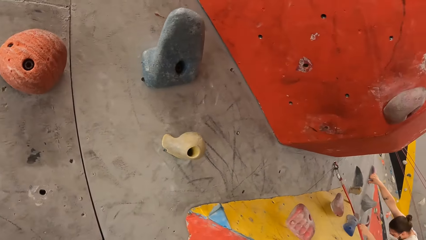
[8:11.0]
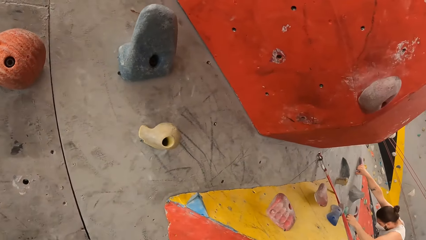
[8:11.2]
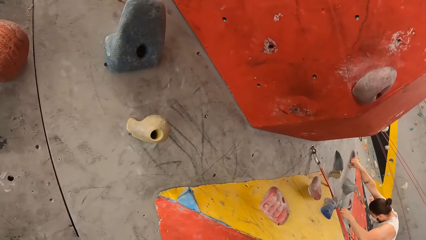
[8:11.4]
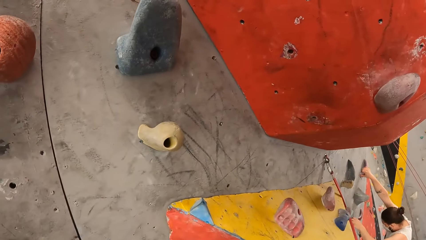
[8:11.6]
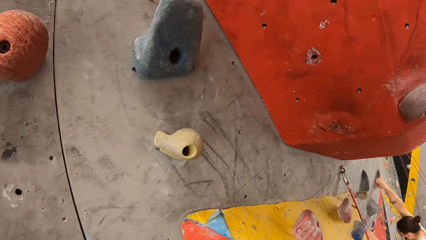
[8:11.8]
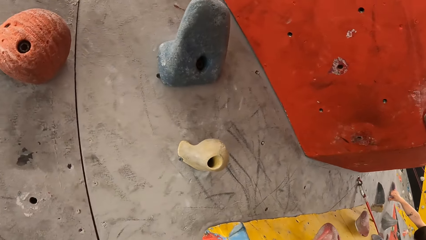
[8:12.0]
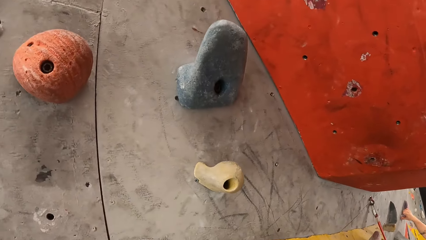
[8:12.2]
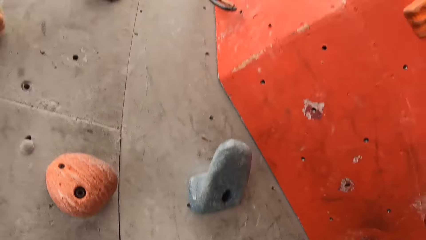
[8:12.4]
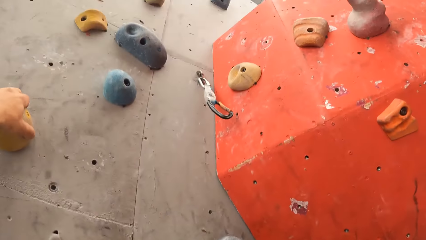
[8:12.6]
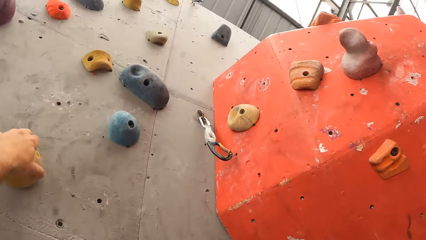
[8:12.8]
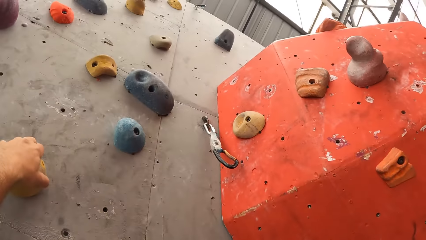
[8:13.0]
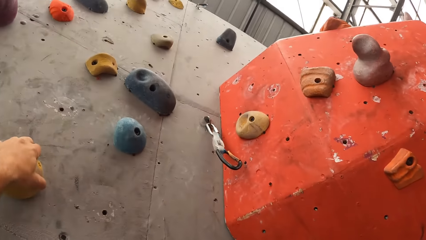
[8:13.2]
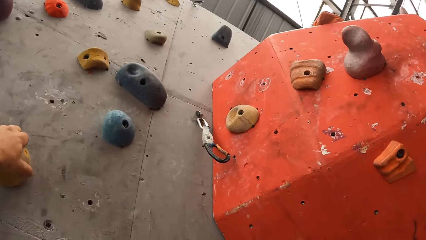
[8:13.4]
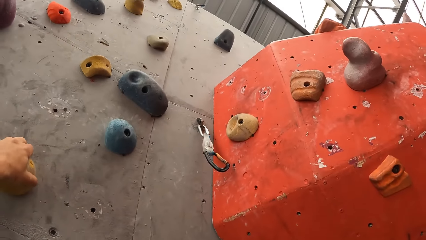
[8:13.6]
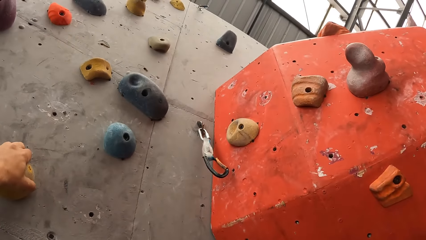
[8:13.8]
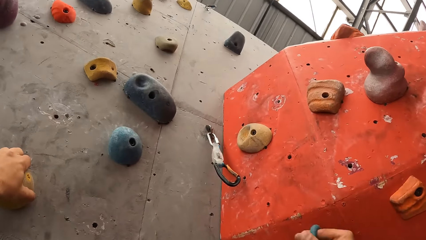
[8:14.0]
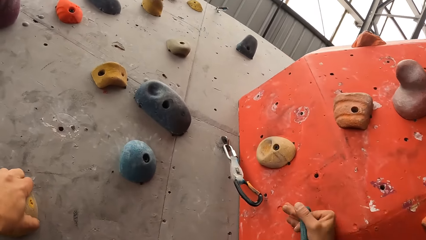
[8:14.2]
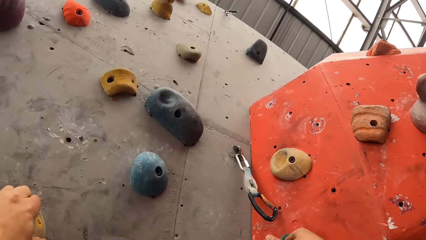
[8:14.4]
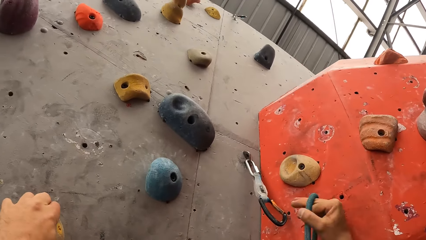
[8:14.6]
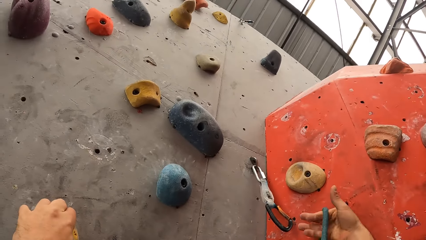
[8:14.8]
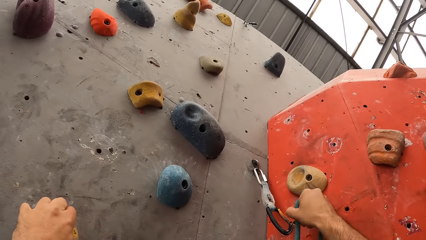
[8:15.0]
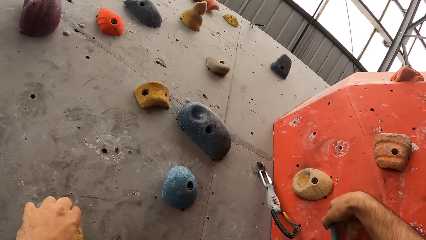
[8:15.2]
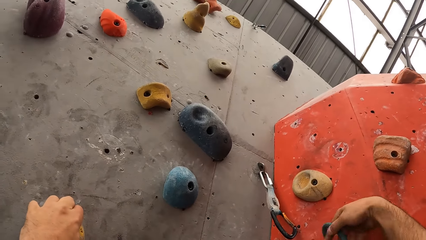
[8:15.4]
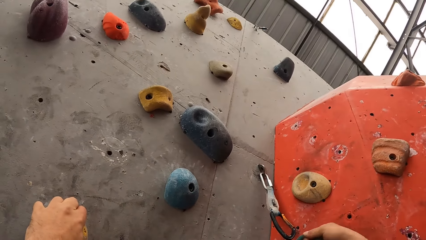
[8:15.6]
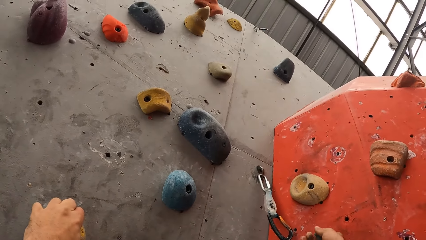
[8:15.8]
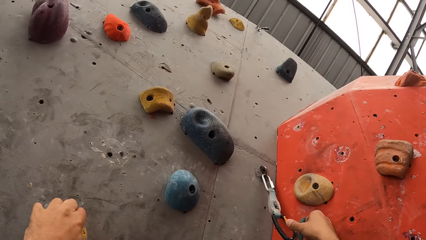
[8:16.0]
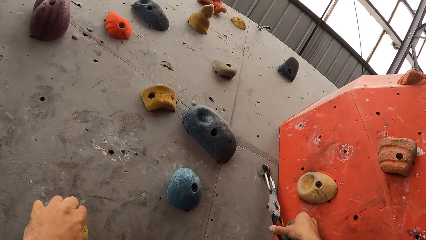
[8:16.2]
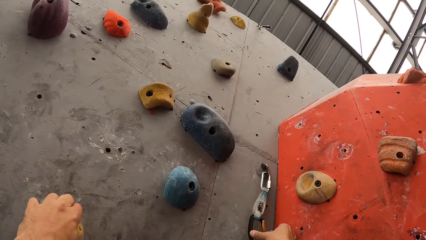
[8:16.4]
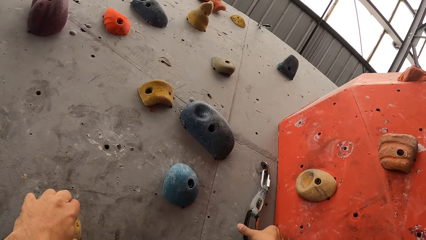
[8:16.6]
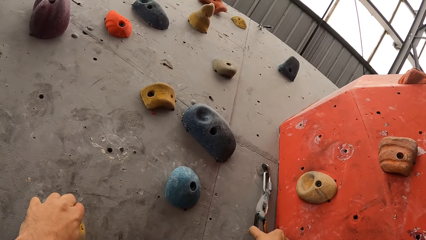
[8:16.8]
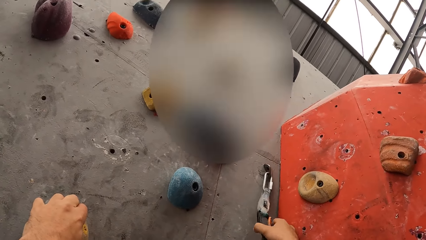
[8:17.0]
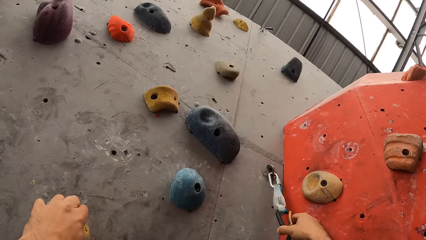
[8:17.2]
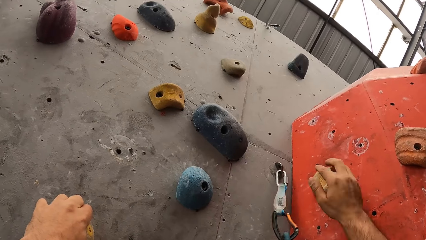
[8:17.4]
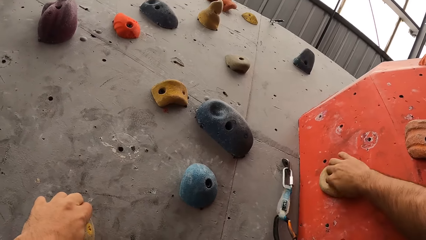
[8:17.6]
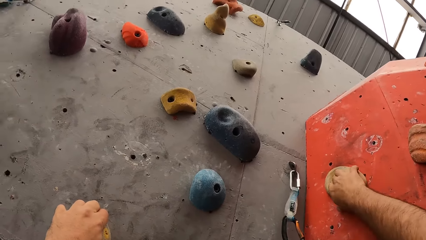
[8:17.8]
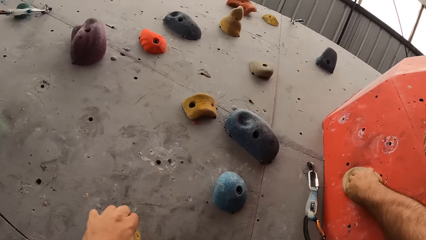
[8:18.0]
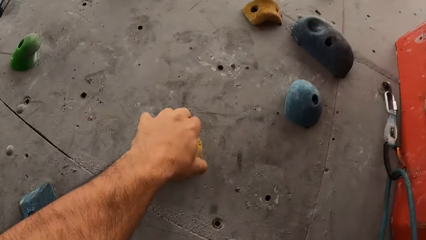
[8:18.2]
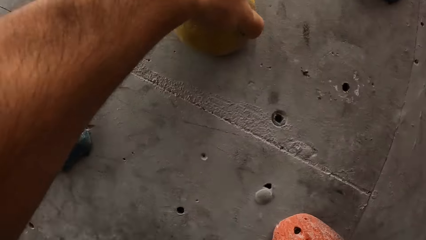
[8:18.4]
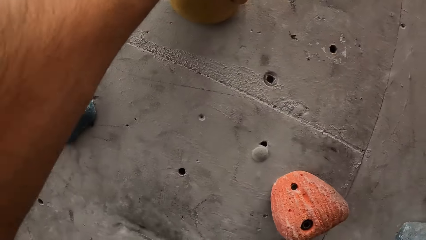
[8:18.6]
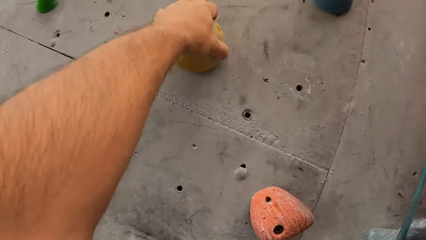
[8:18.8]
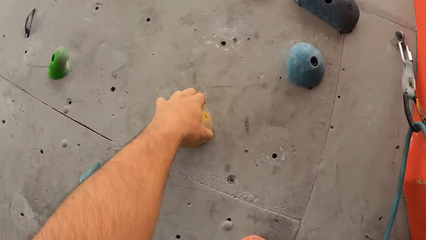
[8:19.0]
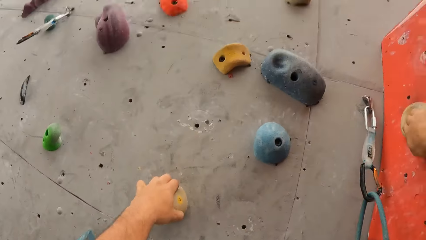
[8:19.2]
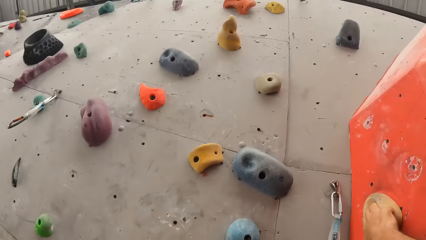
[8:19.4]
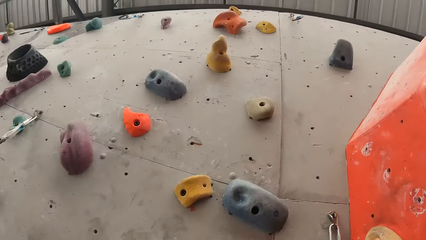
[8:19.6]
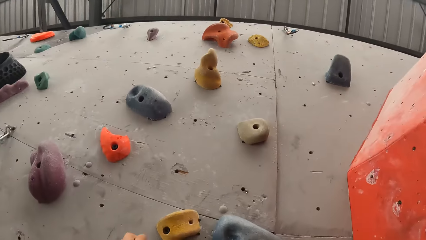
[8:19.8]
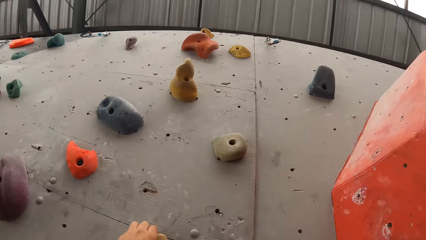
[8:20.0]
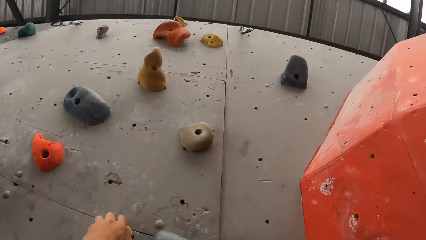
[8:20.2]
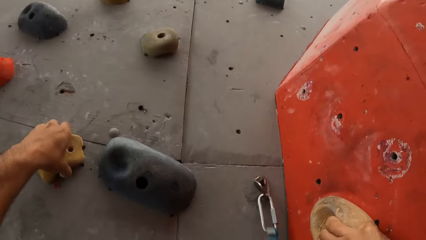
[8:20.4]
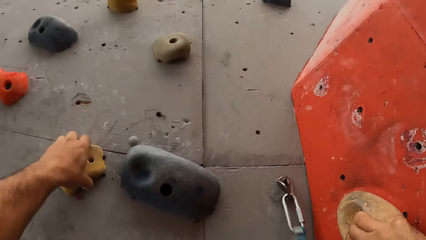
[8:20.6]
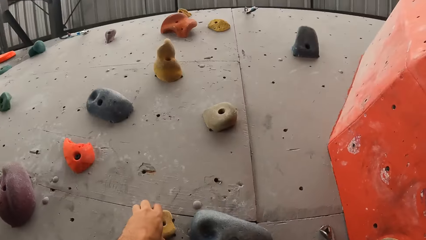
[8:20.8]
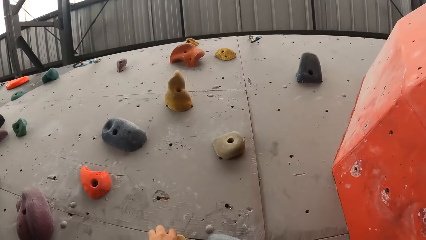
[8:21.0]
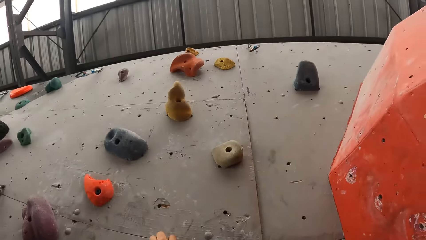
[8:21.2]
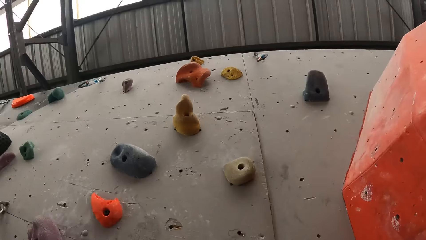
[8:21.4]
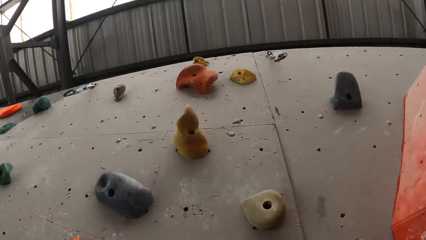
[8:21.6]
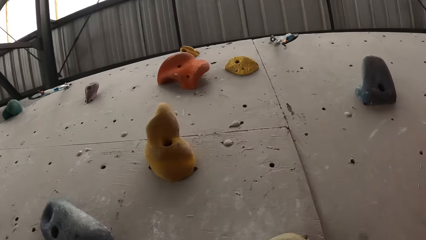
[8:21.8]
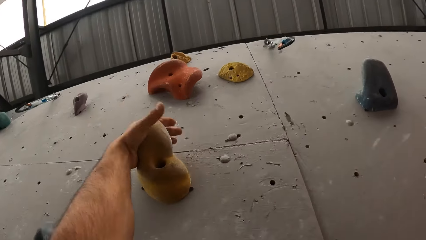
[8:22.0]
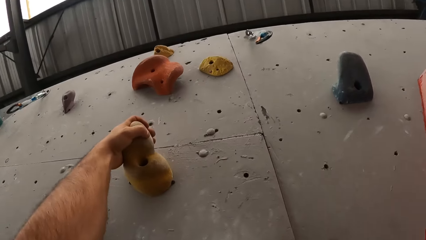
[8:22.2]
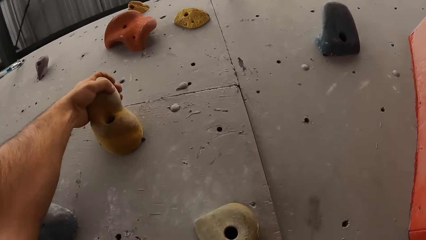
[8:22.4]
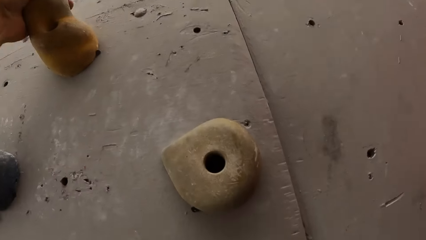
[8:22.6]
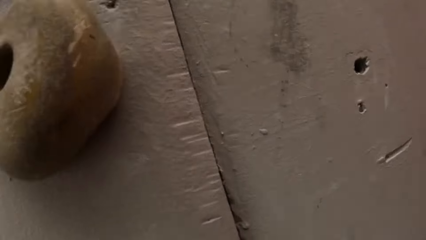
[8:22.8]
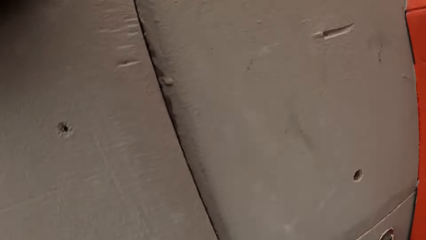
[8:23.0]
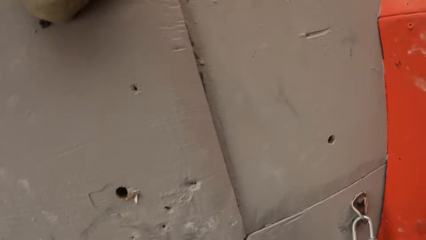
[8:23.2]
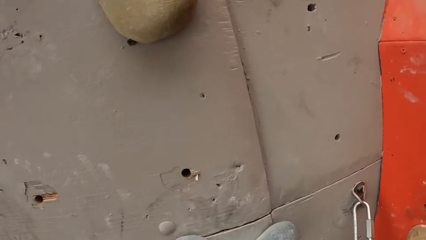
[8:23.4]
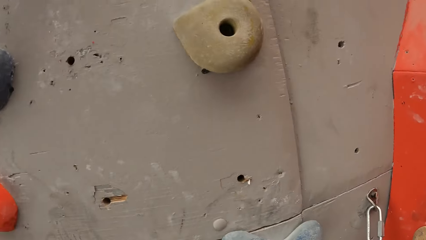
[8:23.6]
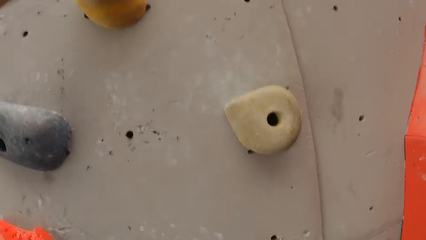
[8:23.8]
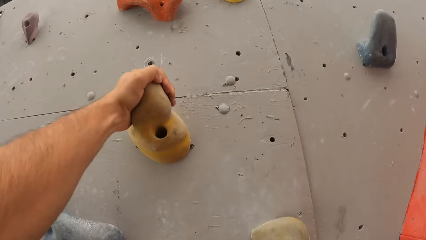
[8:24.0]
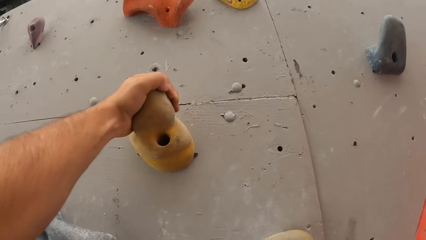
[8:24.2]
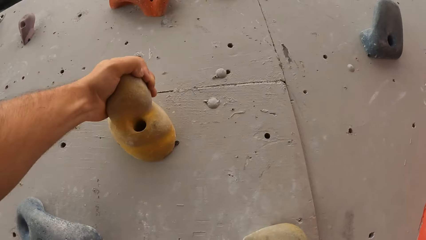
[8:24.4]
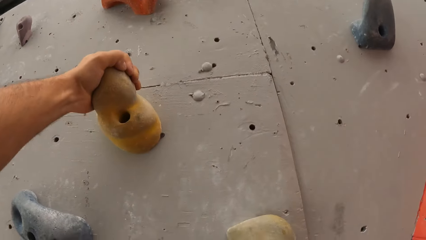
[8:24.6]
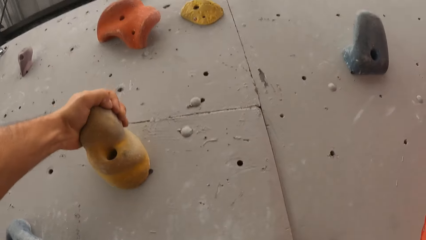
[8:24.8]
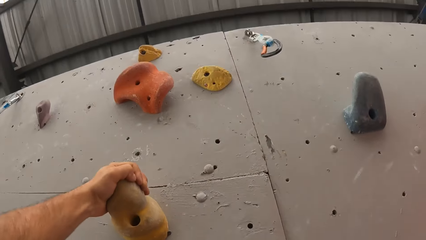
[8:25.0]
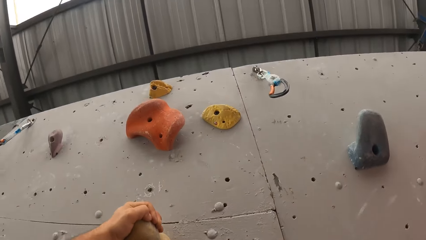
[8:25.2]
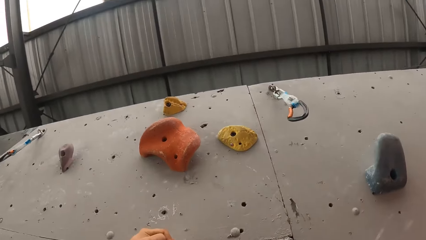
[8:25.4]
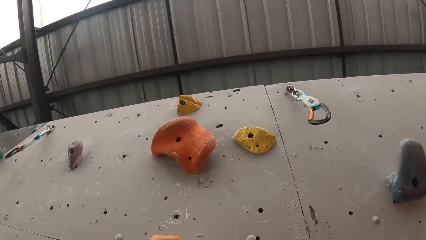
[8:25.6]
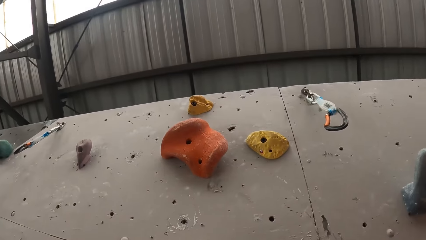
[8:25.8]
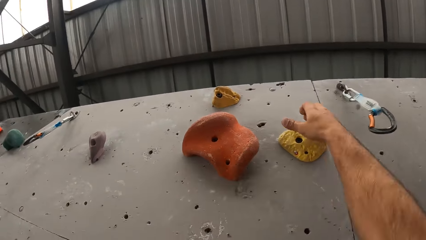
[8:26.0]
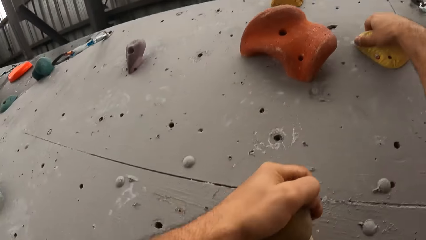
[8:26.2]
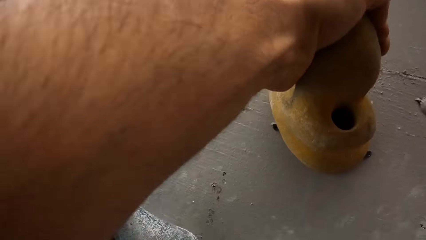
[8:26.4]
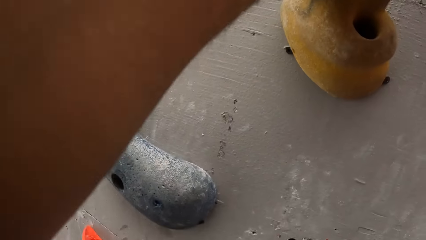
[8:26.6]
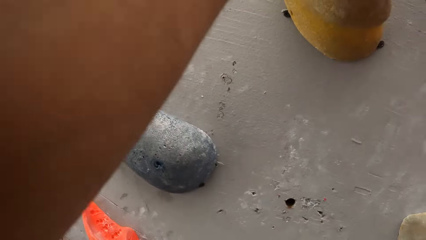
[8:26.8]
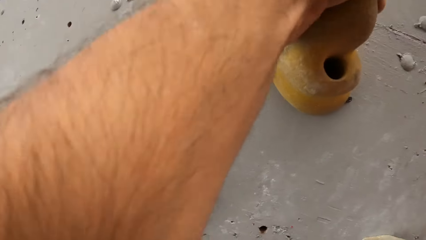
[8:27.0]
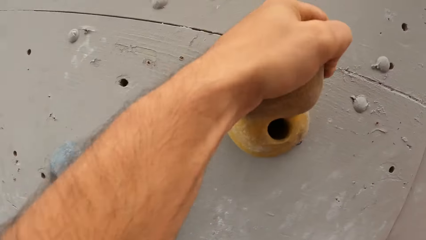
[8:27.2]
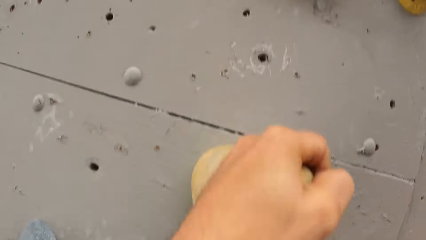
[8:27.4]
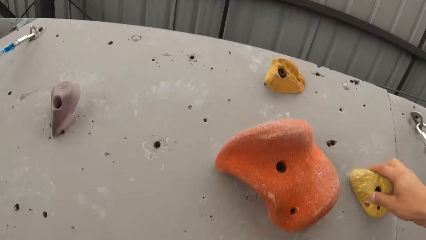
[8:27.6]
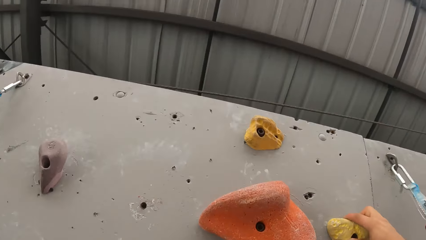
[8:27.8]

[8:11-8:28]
The camera wearer looks on the bouldering wall. They look up the bouldering wall. They hold a climbing hold. They look down the bouldering wall. They look up the bouldering wall. They hold a climbing hold. They do so again. They look down the bouldering wall.
